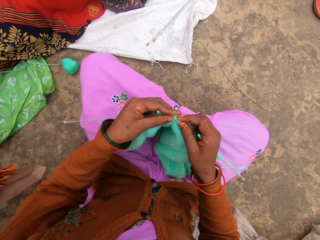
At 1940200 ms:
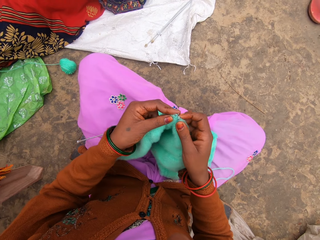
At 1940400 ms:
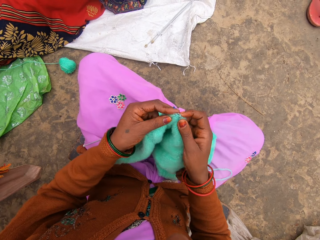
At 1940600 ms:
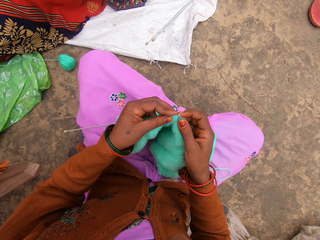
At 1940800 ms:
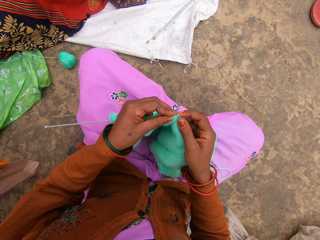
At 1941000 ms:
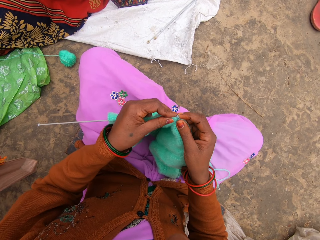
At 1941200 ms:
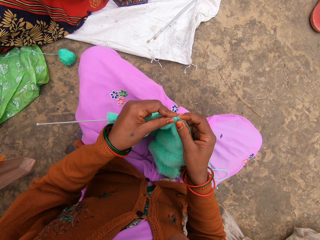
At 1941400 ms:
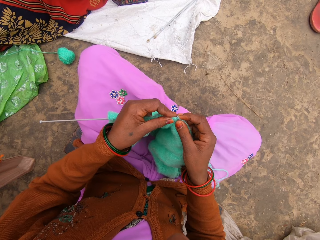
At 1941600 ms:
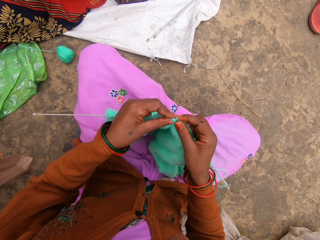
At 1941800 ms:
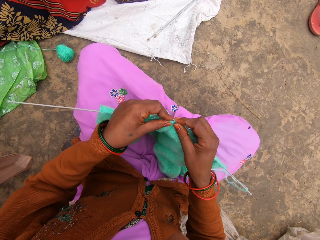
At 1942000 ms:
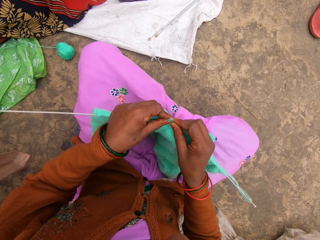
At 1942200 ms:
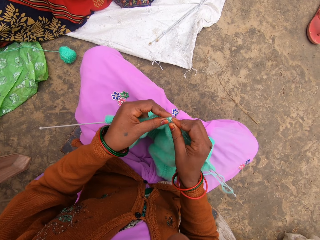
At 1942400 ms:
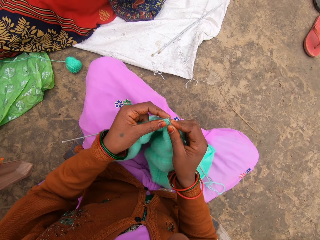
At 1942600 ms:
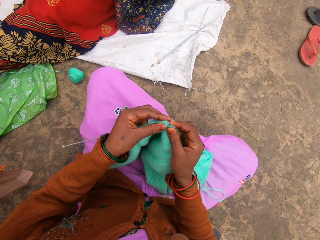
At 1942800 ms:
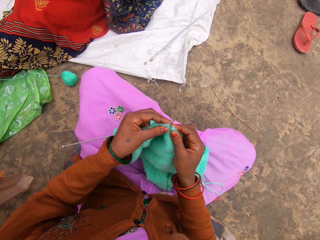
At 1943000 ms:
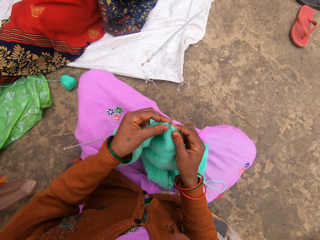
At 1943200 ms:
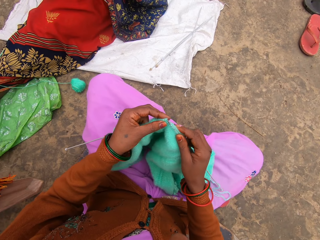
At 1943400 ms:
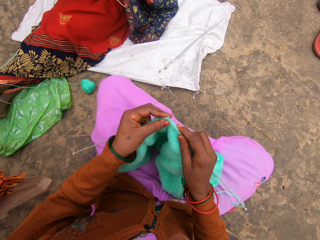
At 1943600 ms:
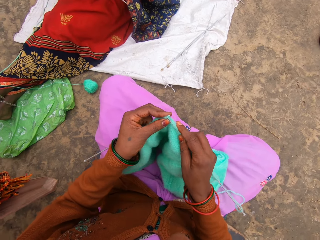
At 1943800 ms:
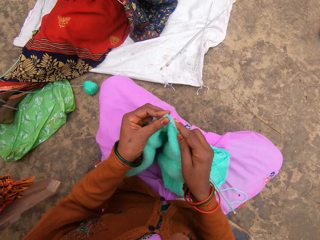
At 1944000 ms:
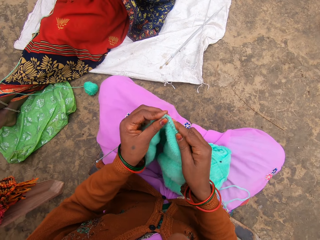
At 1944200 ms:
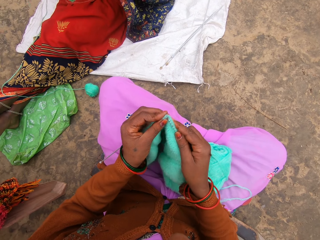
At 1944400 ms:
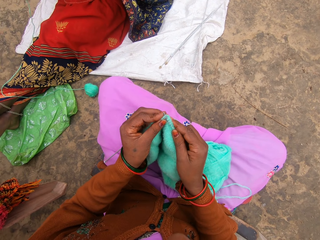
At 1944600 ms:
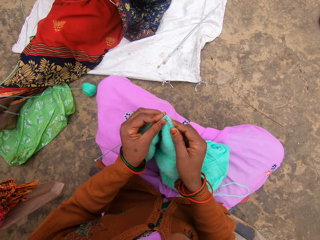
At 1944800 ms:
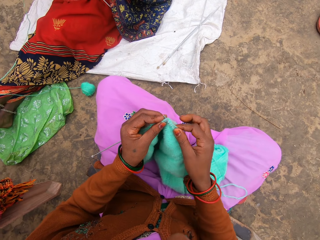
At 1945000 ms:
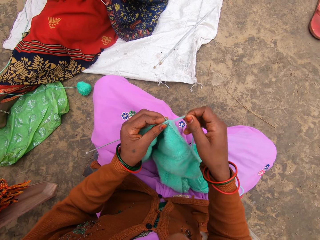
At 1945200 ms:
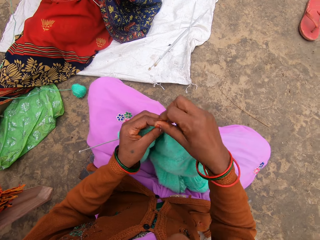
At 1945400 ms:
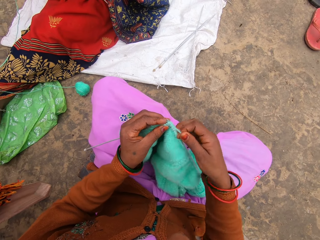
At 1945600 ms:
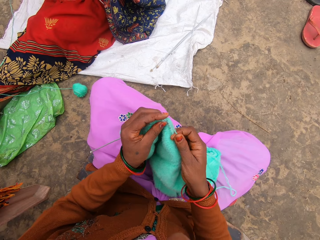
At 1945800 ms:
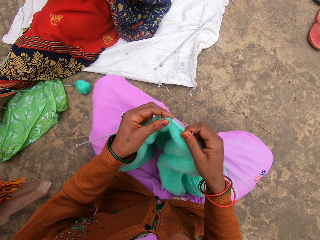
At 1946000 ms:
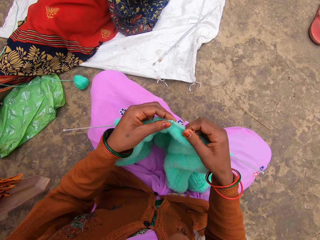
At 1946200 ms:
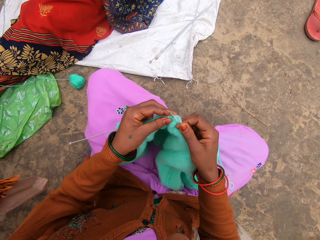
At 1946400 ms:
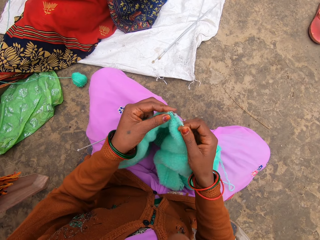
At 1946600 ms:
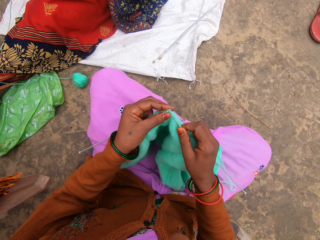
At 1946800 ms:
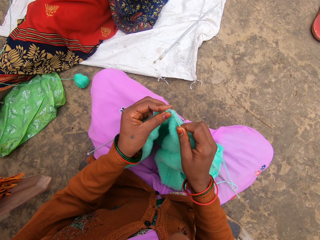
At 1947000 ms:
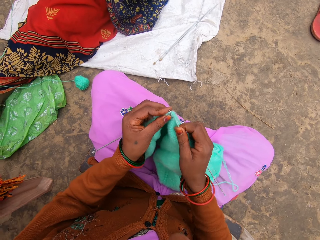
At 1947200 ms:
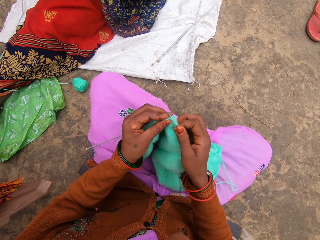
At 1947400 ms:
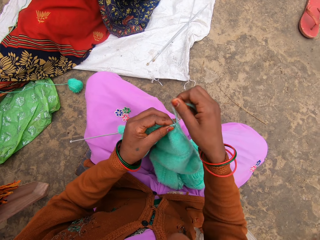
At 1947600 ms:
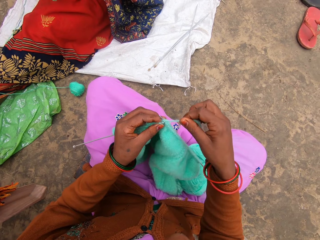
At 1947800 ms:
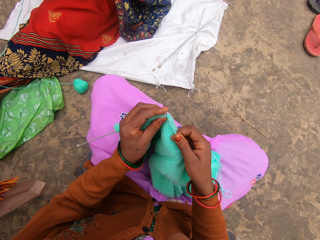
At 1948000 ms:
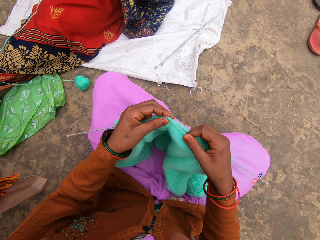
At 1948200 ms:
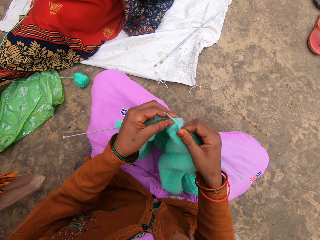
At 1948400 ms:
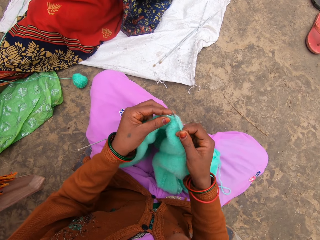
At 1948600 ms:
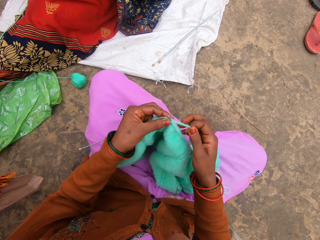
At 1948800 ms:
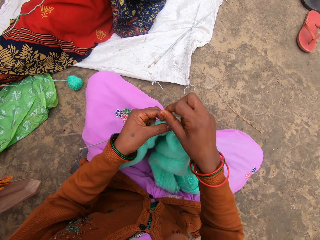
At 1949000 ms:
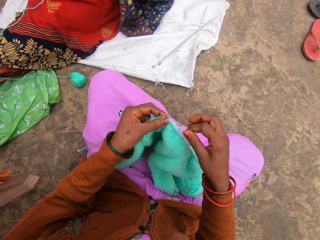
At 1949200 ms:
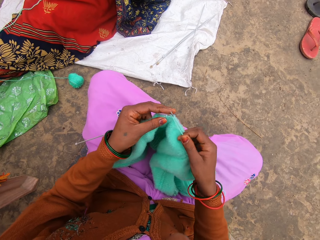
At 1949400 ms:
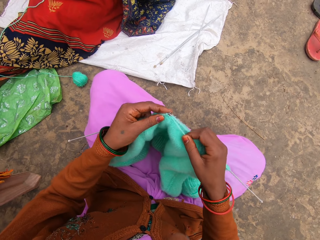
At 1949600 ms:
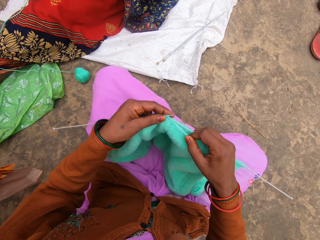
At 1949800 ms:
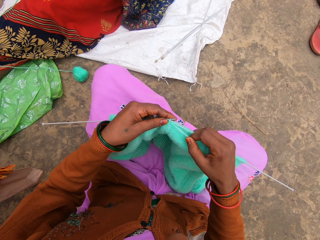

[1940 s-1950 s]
The camera wearer starts to knit.

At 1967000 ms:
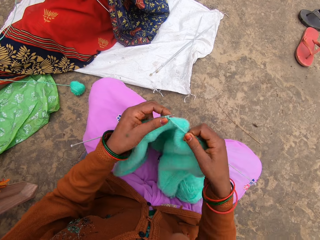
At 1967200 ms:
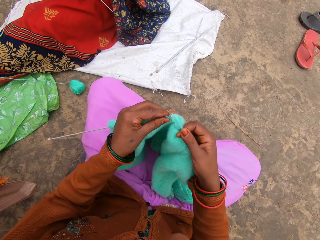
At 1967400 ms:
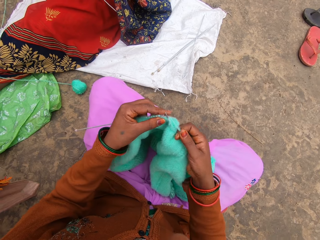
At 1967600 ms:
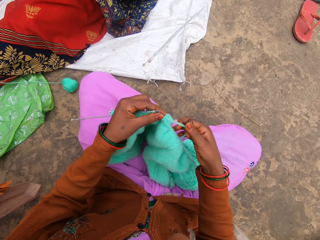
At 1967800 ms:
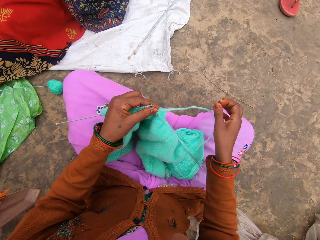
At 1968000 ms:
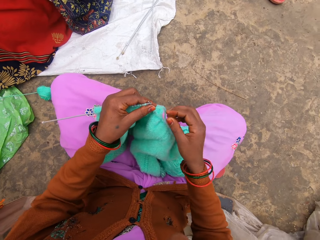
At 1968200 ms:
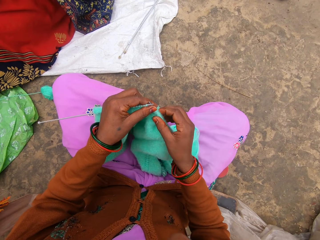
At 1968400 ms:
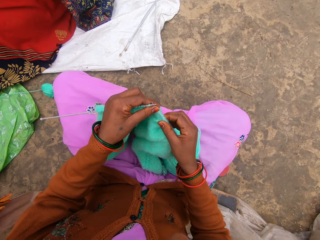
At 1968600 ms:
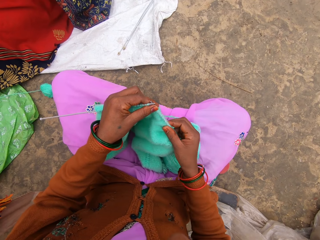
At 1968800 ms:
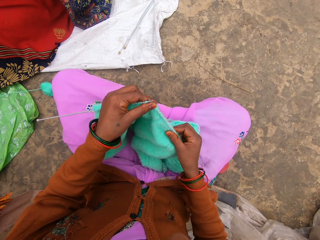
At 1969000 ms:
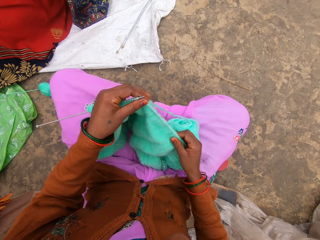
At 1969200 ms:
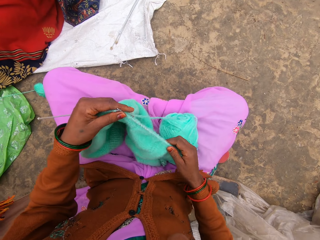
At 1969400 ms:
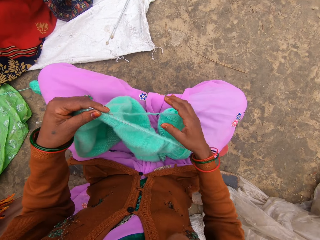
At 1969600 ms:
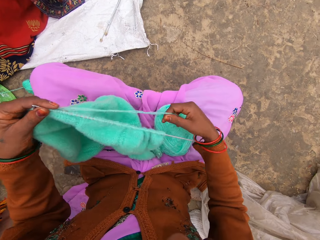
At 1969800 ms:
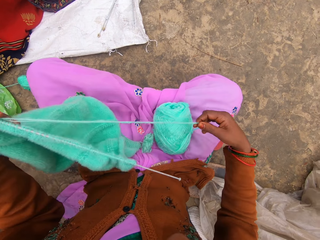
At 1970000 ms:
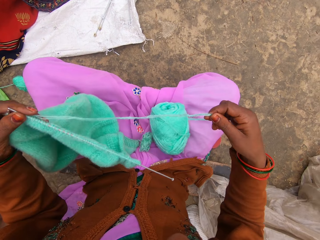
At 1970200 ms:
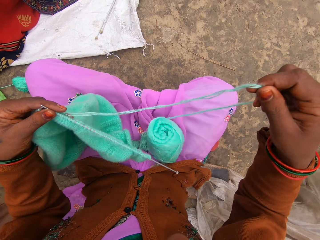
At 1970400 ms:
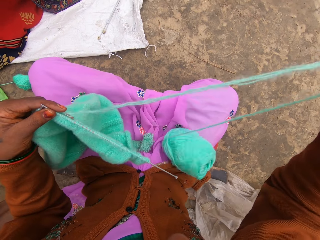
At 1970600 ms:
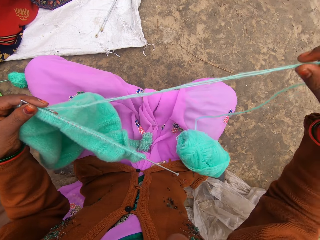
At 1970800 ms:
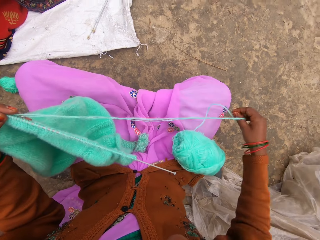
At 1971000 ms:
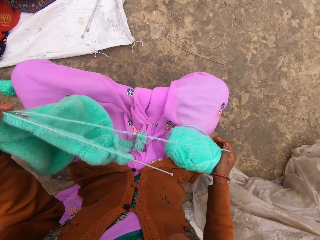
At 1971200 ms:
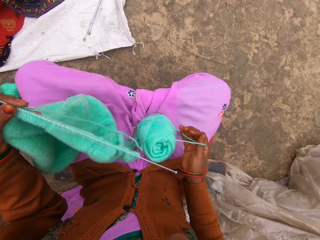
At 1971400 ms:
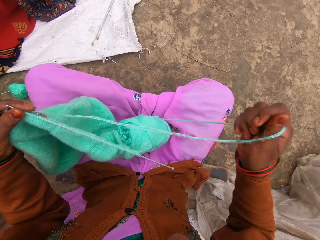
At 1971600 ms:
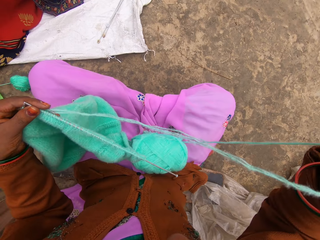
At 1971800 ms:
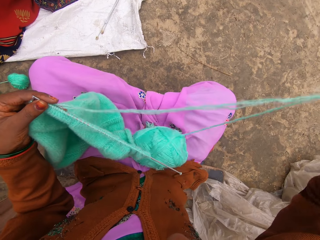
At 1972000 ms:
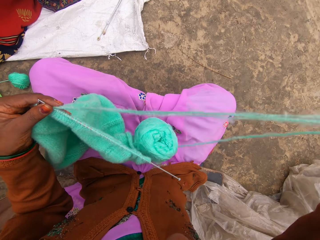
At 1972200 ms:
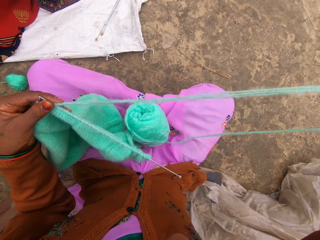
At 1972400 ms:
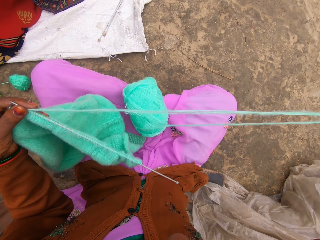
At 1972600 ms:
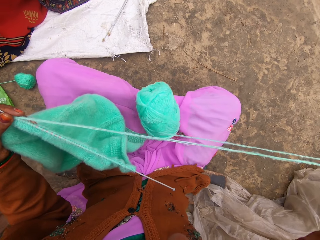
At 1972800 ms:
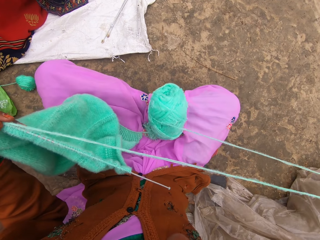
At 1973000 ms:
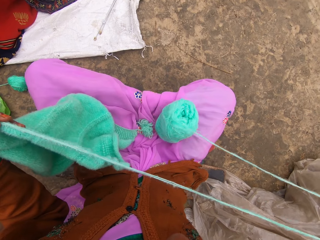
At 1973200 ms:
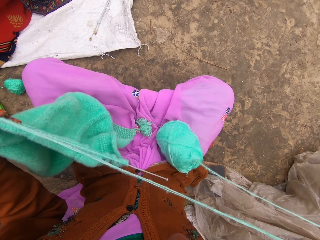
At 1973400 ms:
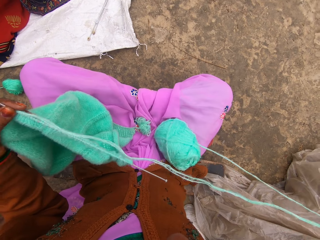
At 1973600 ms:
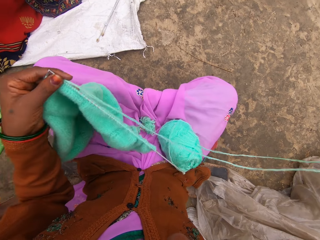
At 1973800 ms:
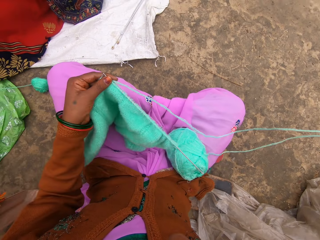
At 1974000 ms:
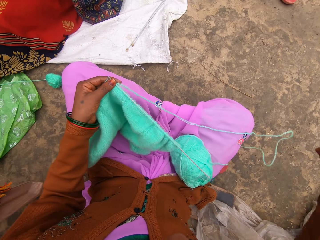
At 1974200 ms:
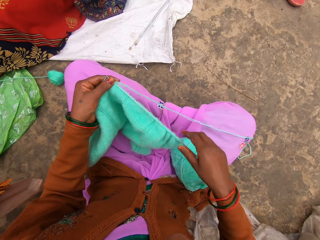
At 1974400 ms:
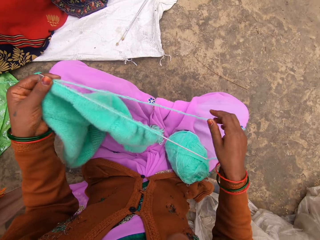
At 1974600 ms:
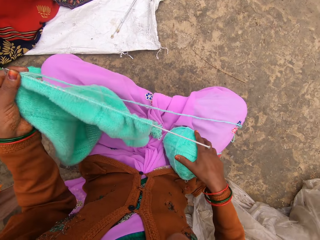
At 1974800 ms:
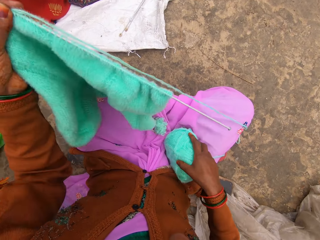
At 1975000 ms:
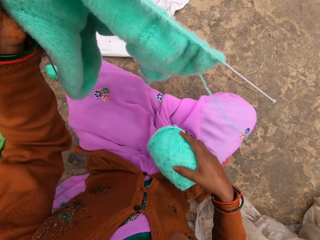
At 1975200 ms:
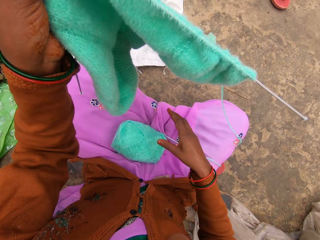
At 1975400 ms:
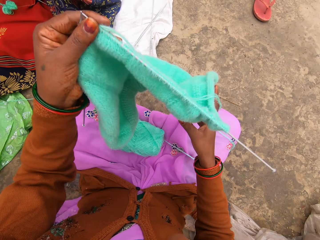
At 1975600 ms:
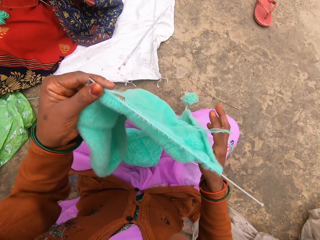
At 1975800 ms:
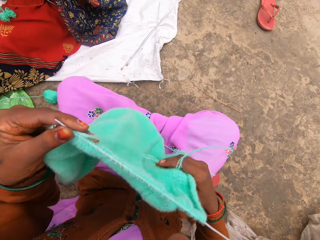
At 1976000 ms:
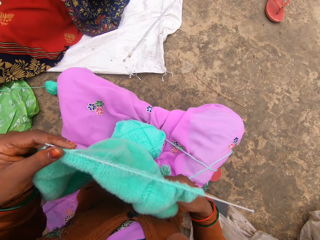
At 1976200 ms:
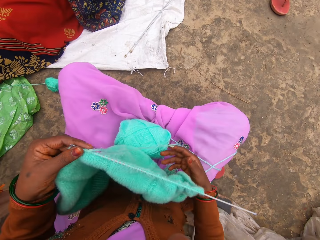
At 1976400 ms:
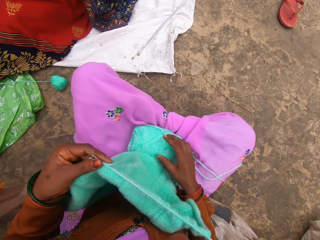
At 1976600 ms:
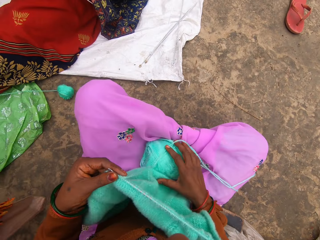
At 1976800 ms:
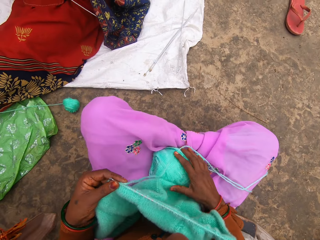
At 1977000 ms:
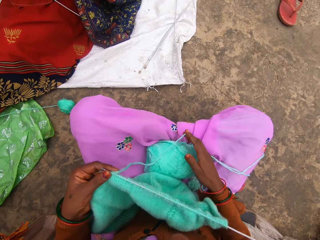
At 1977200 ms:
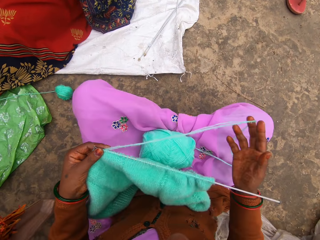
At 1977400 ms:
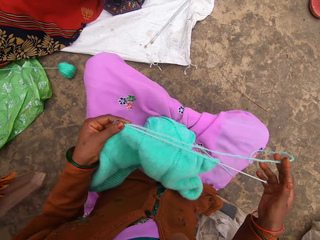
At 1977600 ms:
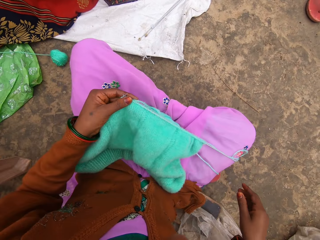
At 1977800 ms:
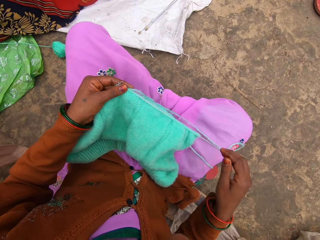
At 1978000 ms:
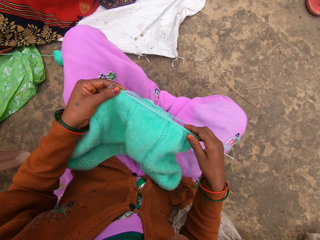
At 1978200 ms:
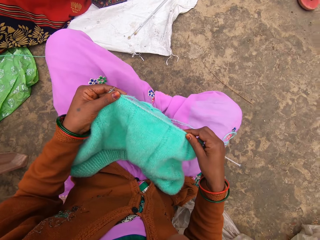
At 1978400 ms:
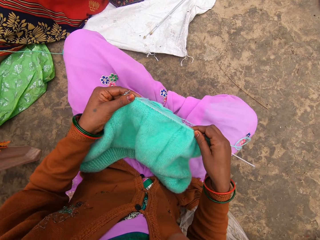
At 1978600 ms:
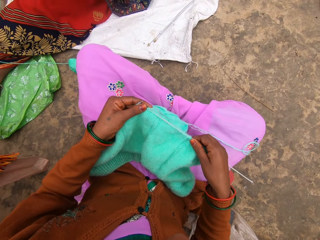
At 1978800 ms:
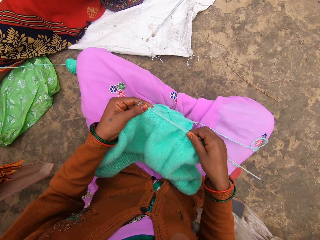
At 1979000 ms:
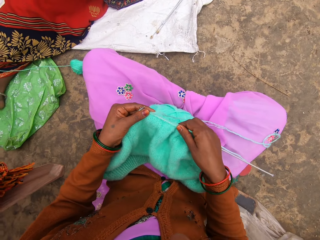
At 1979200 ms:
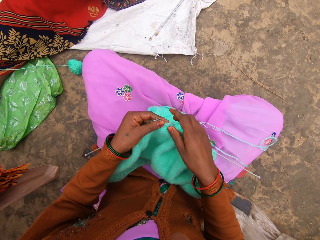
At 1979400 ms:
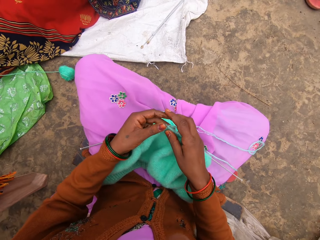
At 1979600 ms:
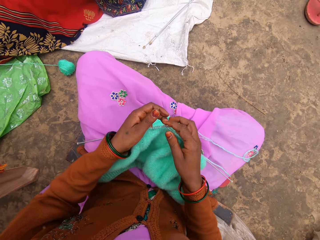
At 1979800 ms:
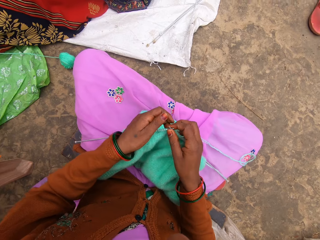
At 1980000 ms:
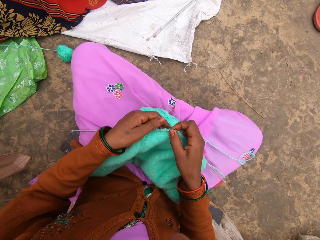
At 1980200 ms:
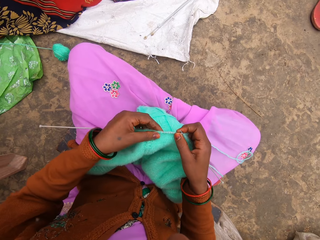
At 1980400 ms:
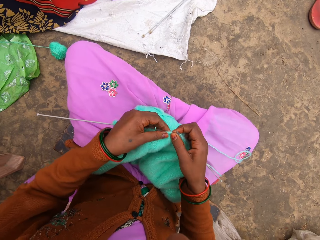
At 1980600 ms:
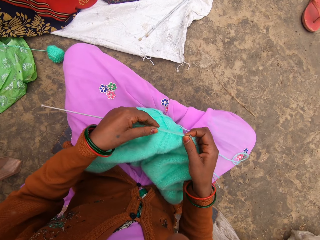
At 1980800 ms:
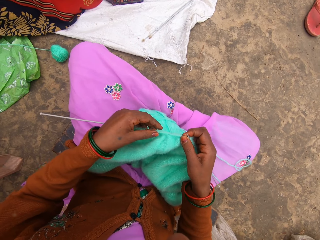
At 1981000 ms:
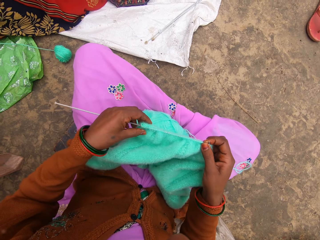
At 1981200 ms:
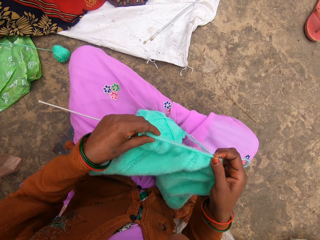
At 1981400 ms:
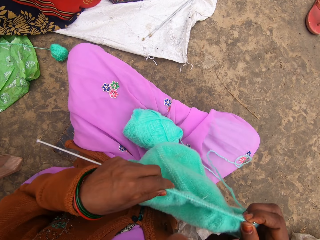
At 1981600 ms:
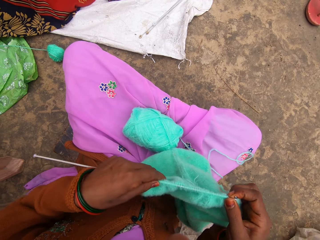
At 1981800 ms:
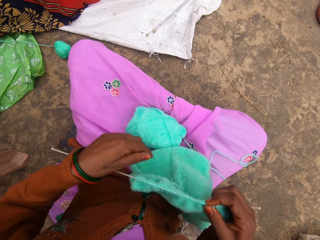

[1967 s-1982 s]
The camera wearer pulls a woolen sweater on the needle. They remove thread on the yarn. They stretch the yarn. They move their legs and talk. They pull the woolen sweater on the needle. They start to knit while talking to someone.
